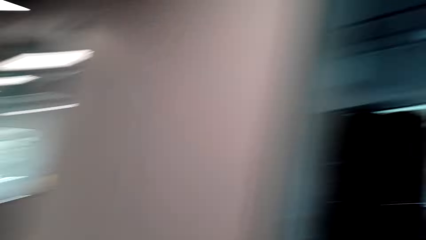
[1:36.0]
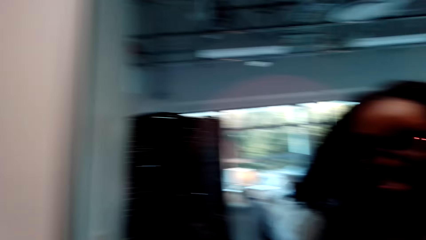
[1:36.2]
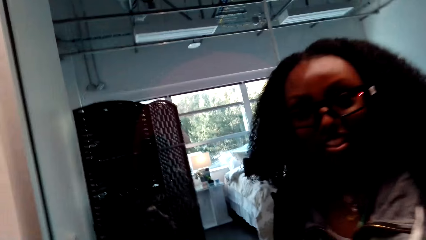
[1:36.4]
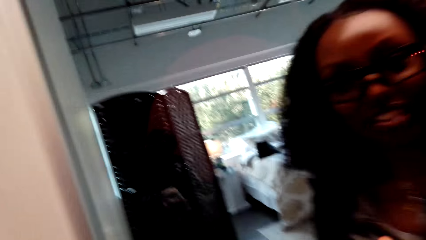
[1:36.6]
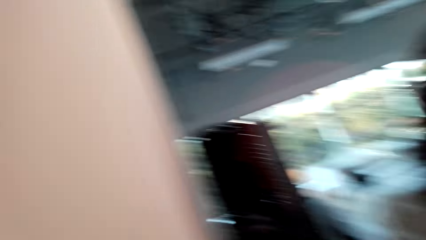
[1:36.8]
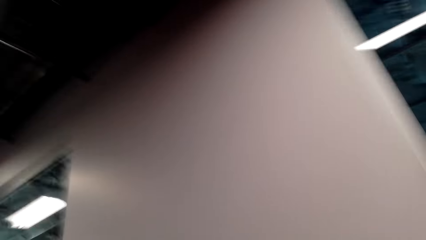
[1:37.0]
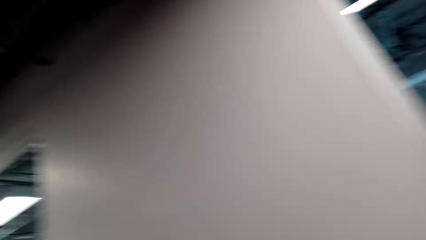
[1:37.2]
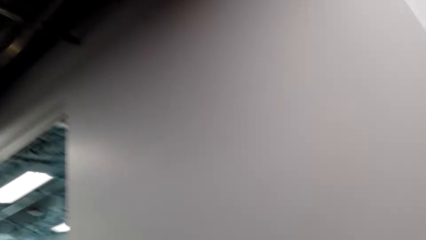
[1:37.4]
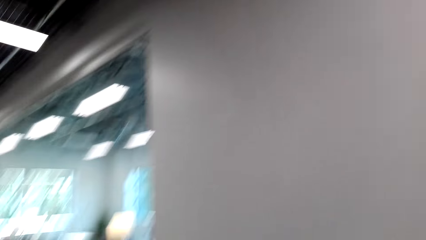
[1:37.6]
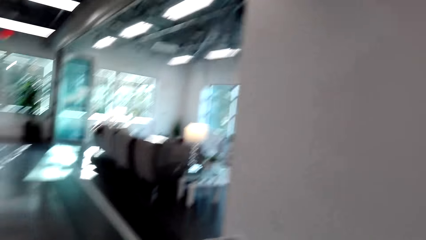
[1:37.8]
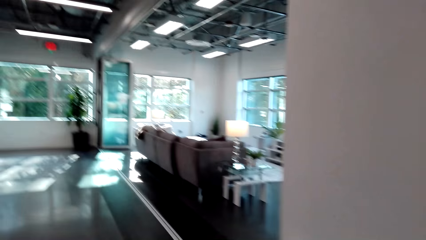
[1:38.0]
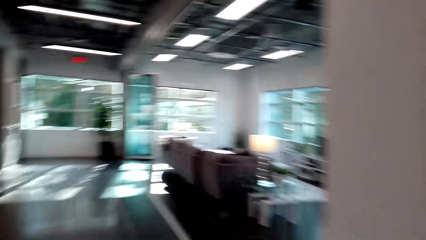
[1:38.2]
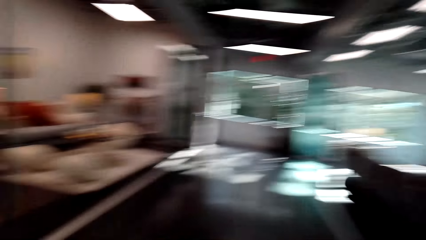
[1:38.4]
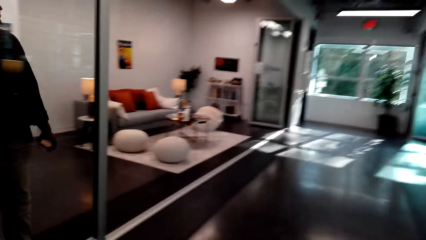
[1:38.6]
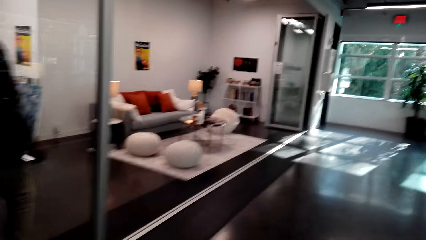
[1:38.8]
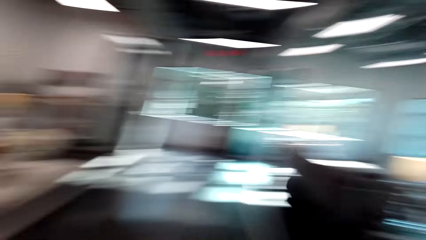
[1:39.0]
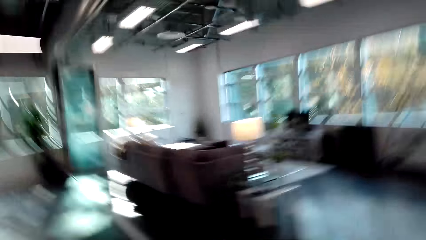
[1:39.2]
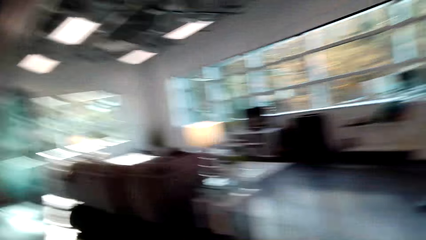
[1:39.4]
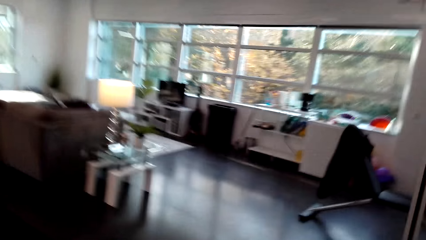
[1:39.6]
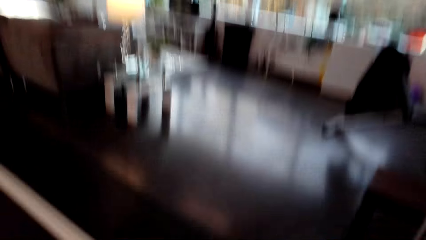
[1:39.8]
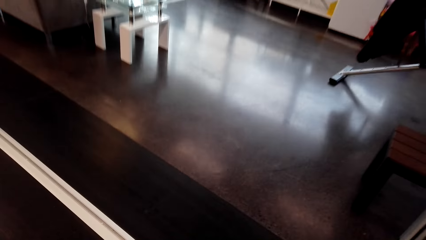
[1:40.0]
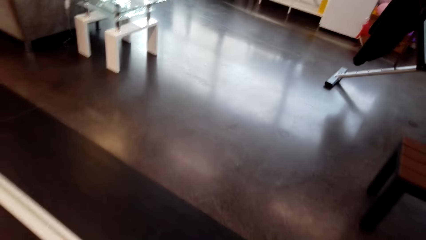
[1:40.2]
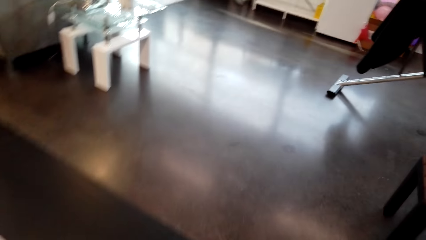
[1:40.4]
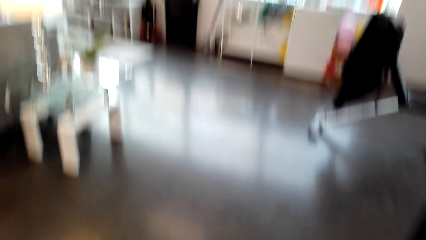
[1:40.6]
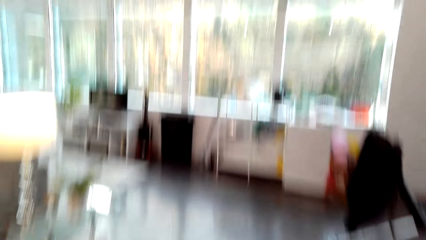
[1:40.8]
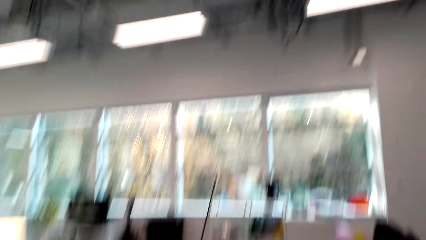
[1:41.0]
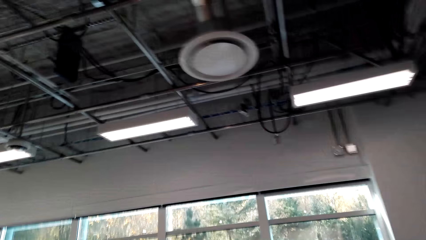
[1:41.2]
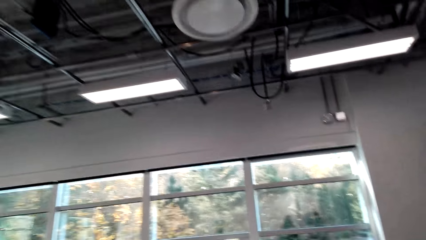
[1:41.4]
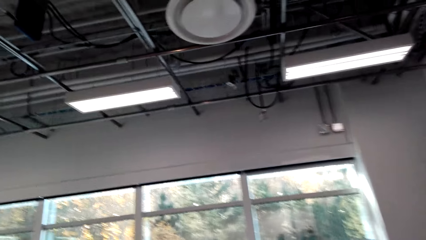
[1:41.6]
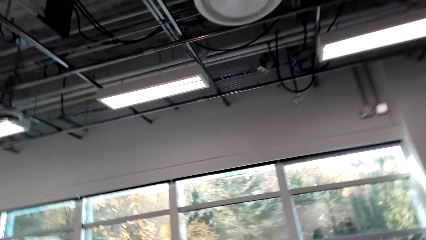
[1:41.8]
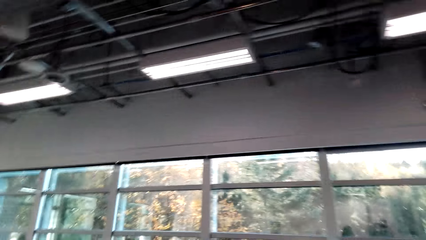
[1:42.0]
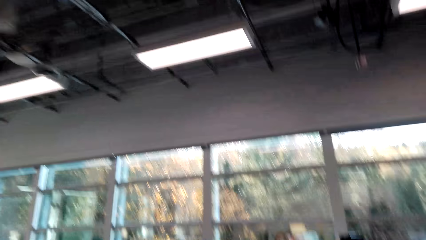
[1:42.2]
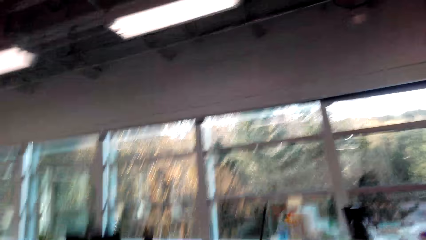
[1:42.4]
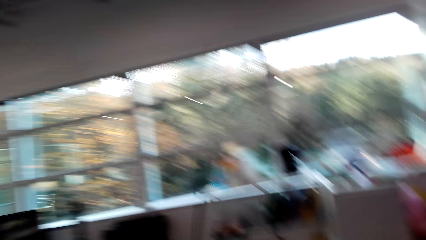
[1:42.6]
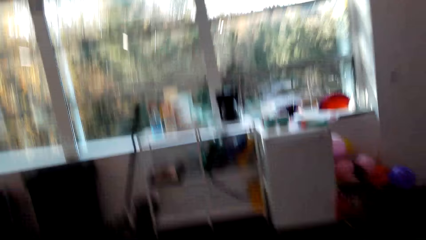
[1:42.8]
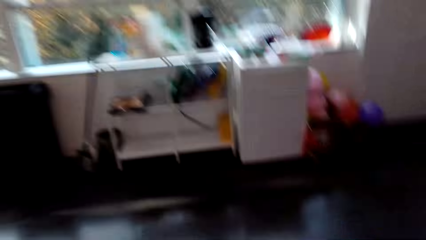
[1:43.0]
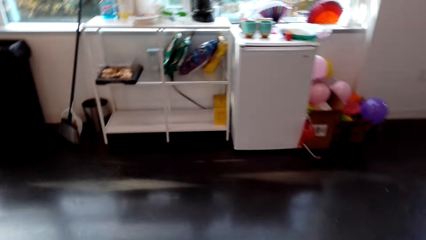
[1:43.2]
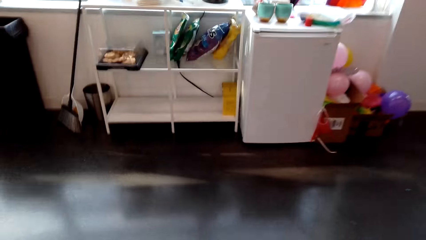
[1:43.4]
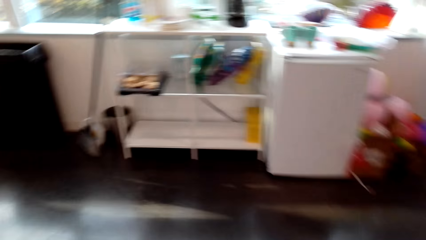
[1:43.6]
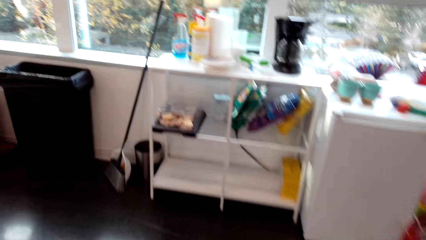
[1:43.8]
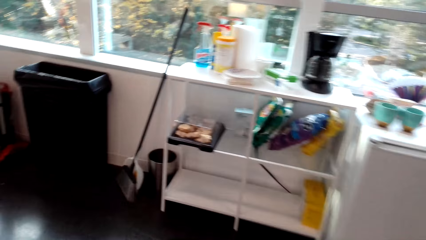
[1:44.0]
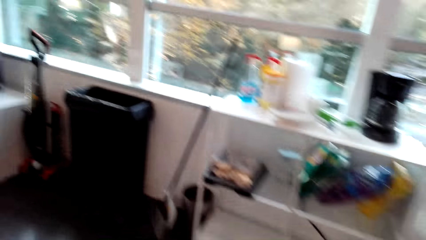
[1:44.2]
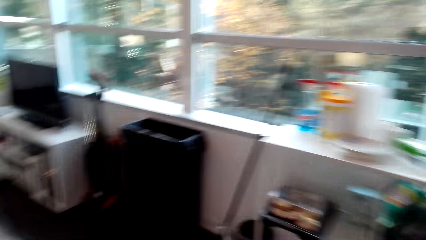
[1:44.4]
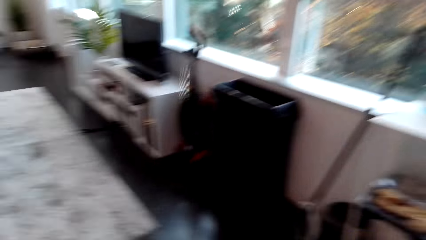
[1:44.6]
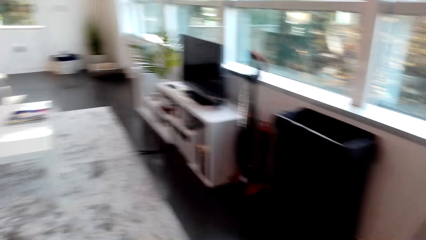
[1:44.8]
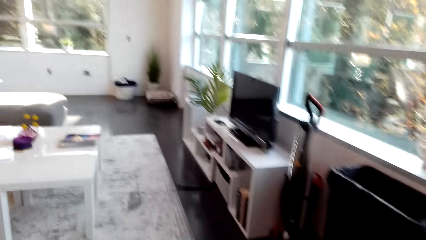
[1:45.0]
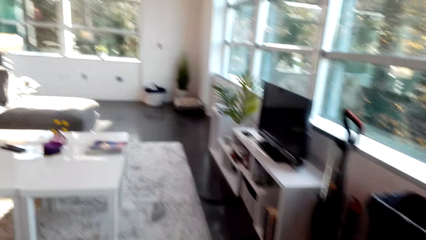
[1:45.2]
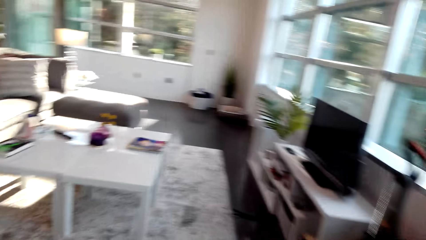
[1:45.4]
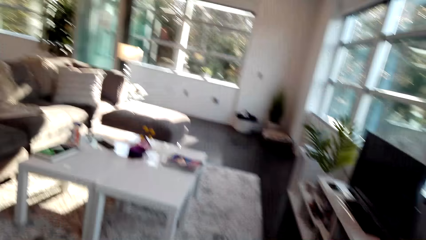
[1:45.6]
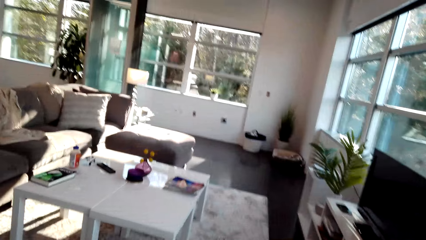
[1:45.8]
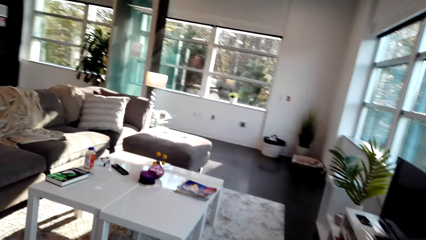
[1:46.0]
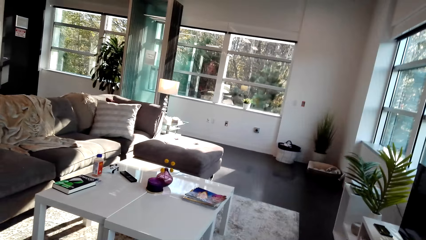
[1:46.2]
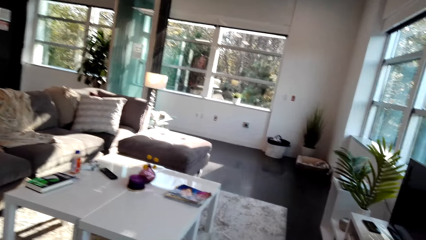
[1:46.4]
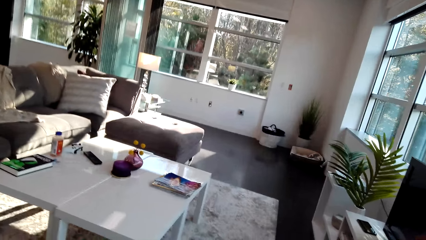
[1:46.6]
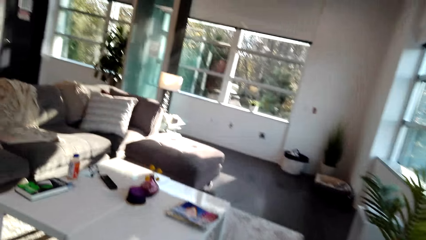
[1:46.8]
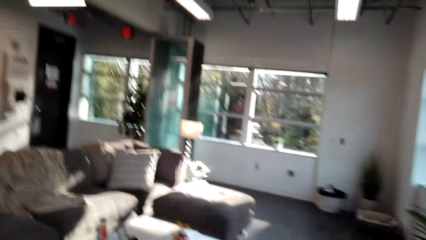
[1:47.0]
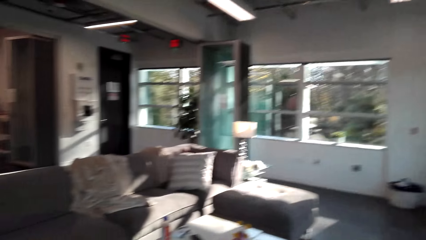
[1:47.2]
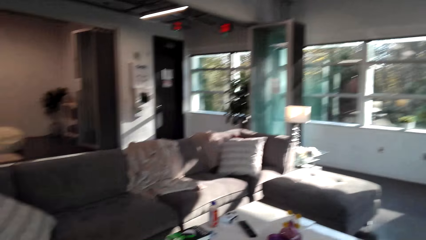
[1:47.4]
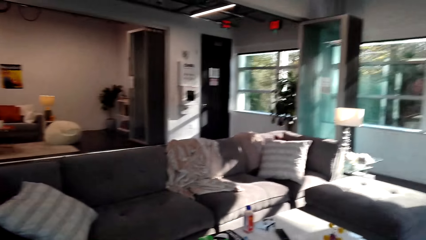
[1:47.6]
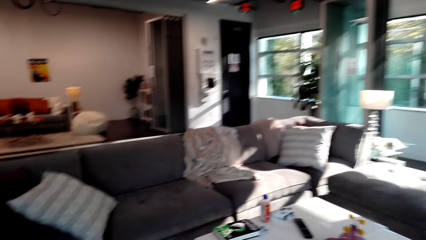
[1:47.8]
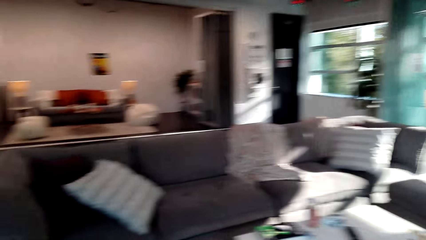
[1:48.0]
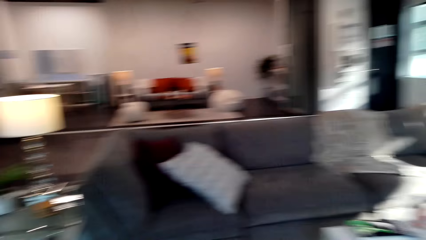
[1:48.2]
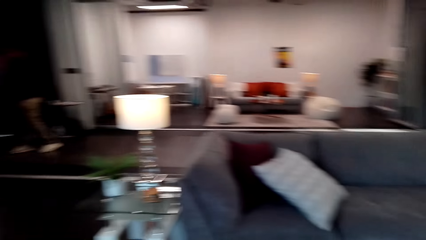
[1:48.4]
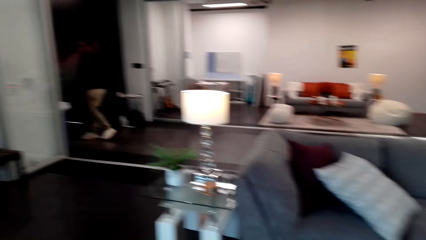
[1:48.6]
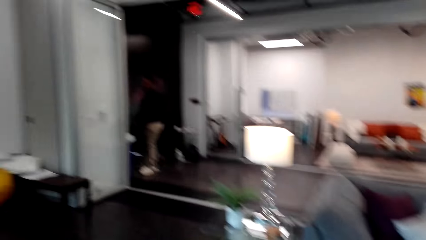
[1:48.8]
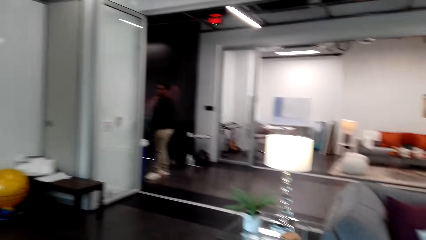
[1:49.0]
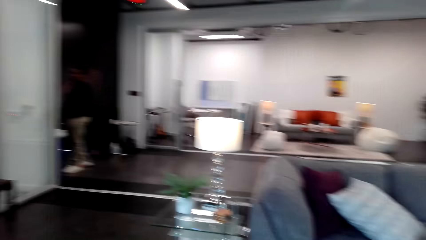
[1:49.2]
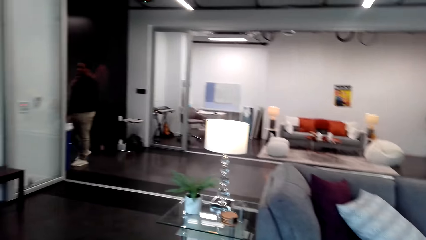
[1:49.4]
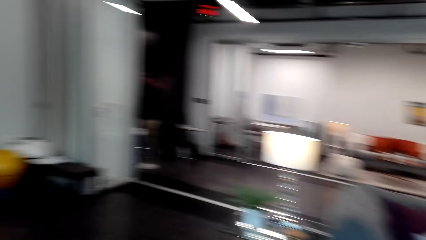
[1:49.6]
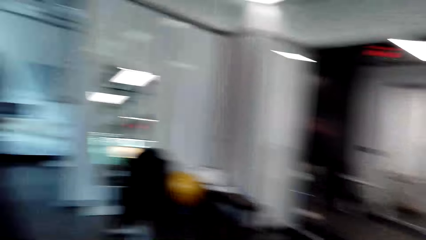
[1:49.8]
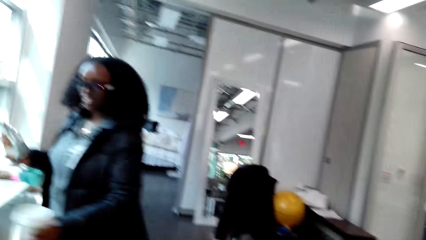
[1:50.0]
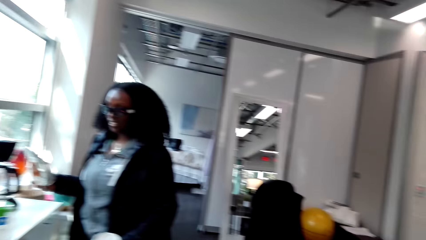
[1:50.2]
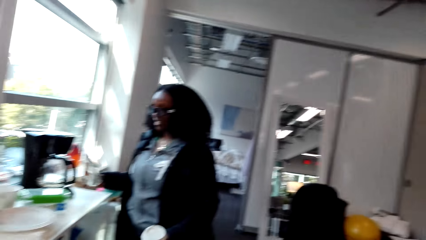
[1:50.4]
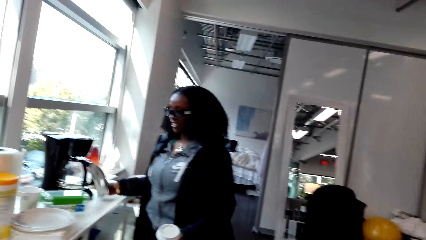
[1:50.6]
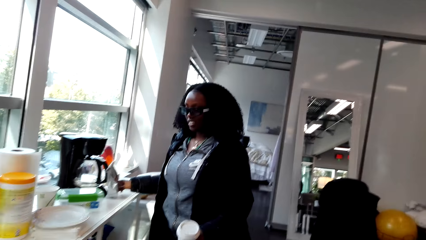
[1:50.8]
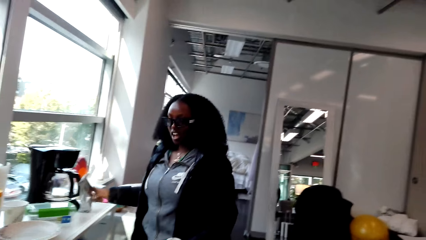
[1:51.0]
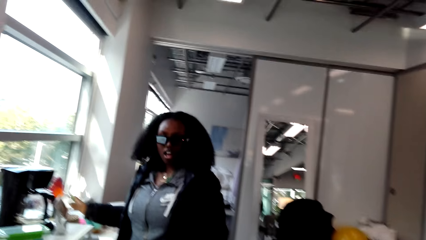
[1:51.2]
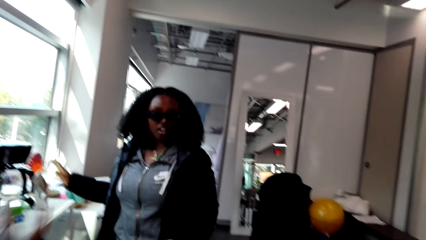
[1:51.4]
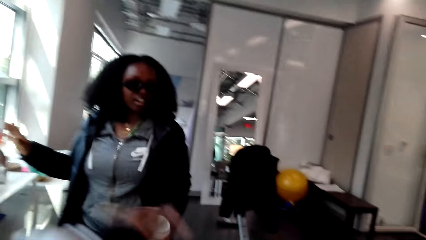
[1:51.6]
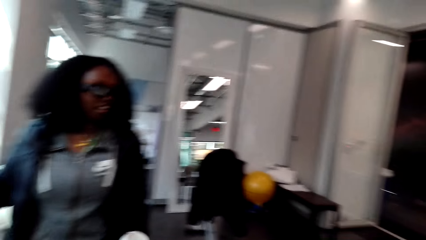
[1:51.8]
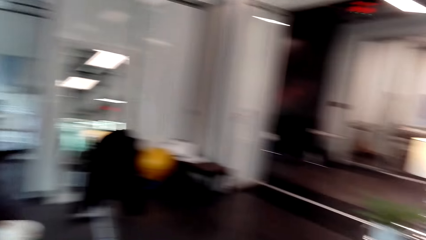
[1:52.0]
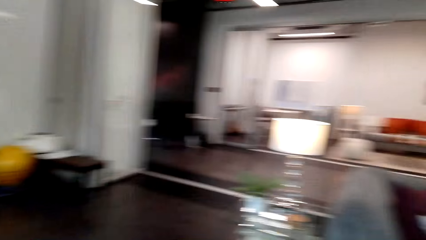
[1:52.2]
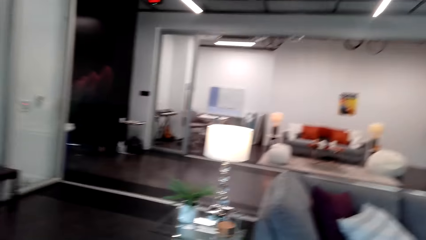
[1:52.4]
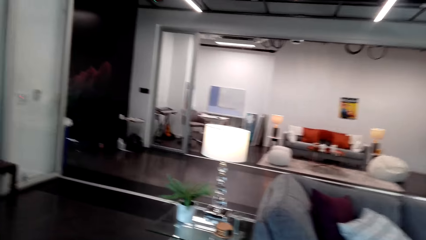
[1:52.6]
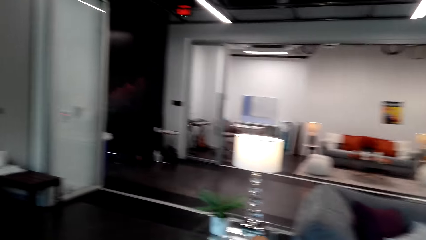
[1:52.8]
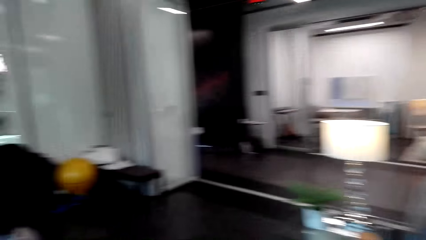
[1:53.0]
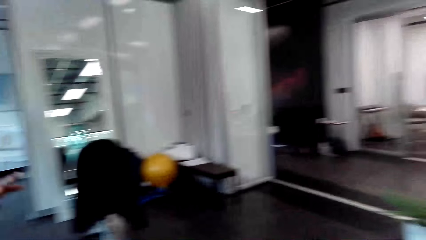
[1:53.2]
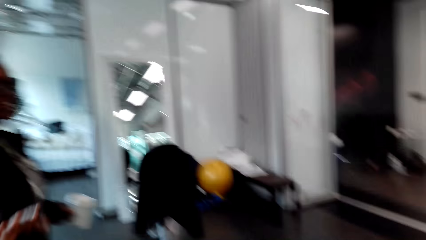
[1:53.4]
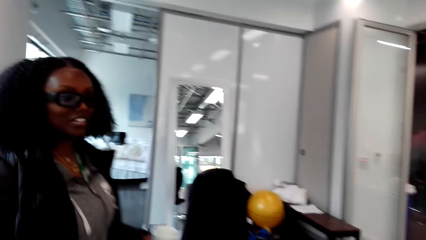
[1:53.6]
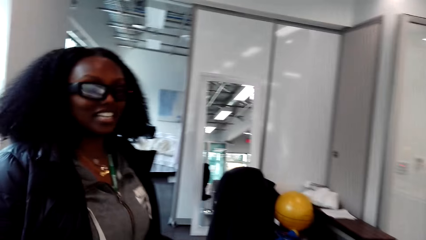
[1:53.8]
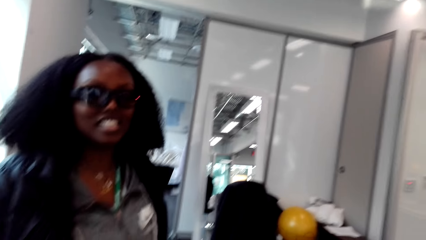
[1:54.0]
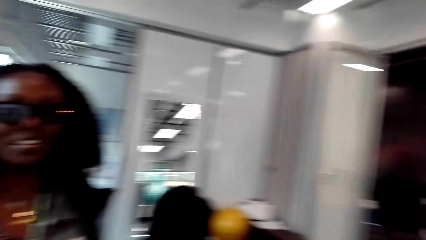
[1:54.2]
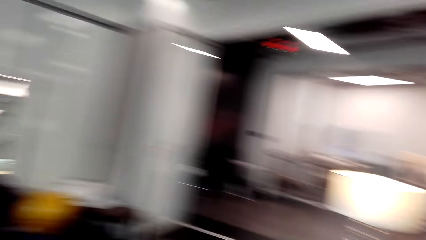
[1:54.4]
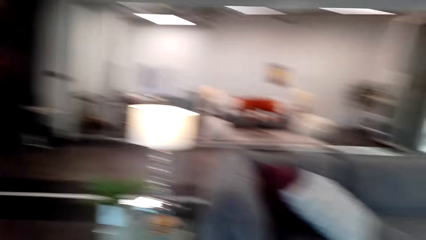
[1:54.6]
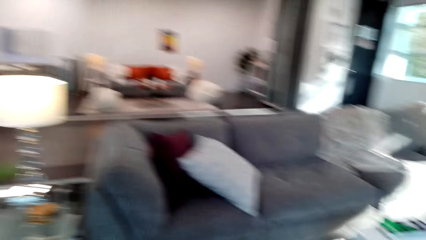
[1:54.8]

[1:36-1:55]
The camera wearer looks around. They talk to a woman and look at the woman. The woman talks to the camera wearer. The camera wearer looks around. The woman talks to the camera wearer. The camera wearer walks in the house. They laugh and look around. They look around. The woman talks to the camera wearer. The camera wearer talks to the woman and looks around. The woman puts the packet on the cupboard. The camera wearer looks around. The woman talks to the camera wearer.
